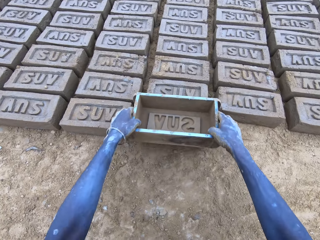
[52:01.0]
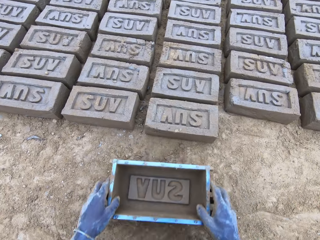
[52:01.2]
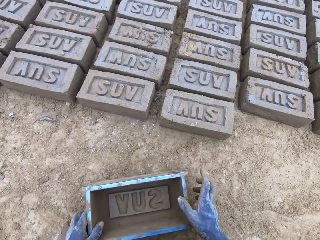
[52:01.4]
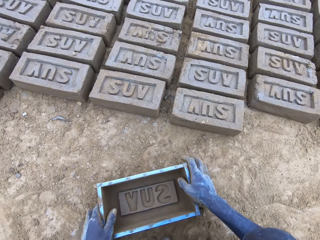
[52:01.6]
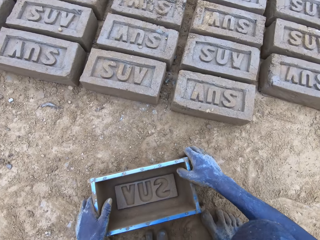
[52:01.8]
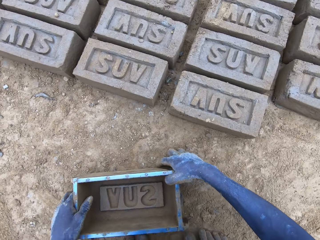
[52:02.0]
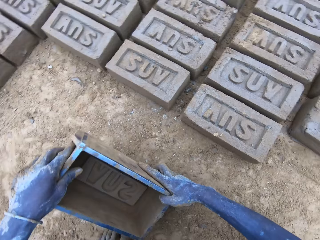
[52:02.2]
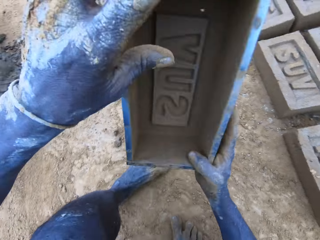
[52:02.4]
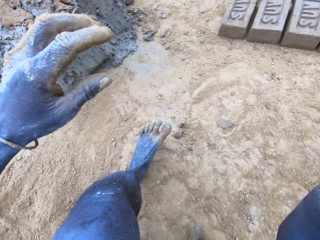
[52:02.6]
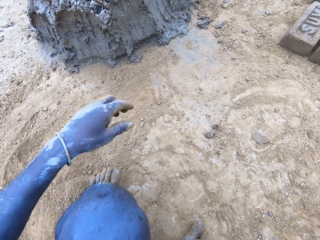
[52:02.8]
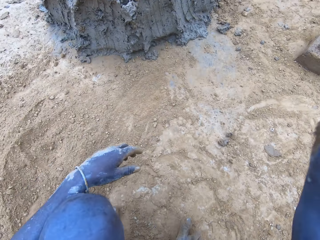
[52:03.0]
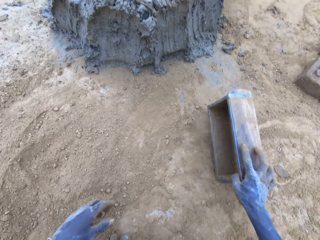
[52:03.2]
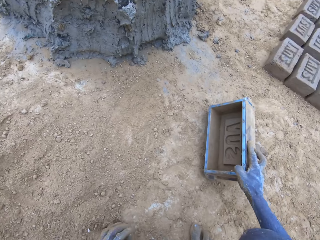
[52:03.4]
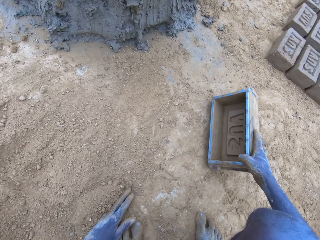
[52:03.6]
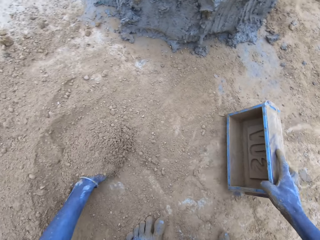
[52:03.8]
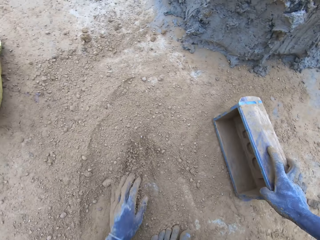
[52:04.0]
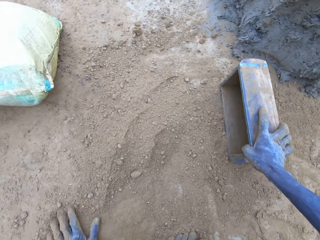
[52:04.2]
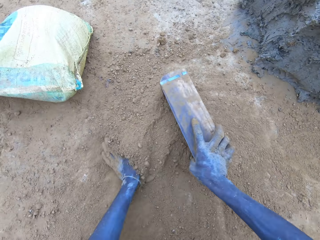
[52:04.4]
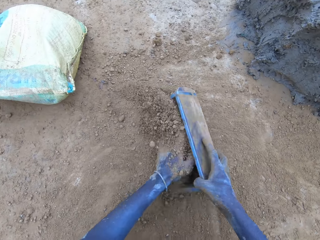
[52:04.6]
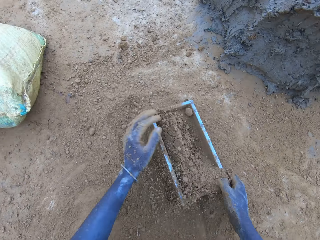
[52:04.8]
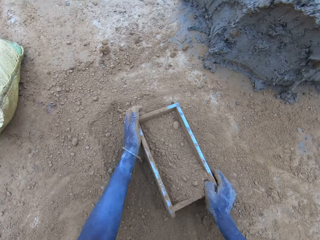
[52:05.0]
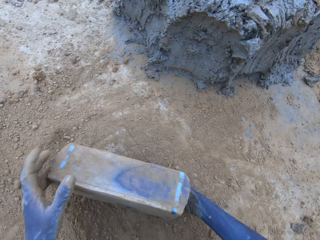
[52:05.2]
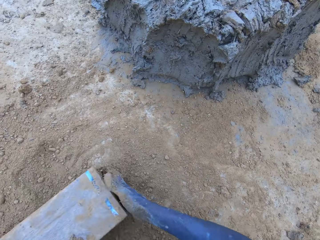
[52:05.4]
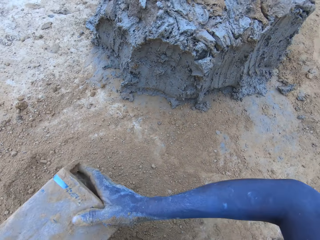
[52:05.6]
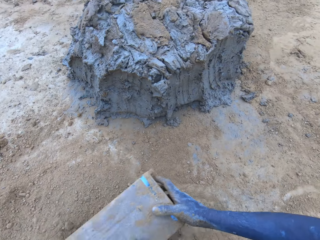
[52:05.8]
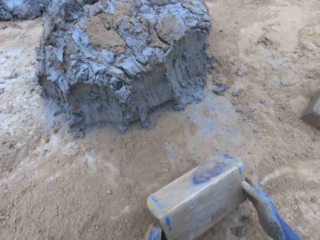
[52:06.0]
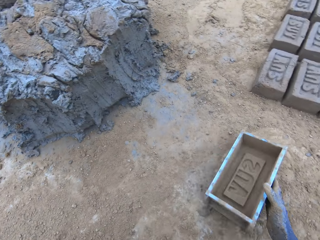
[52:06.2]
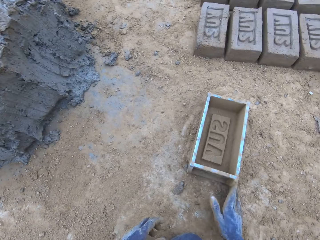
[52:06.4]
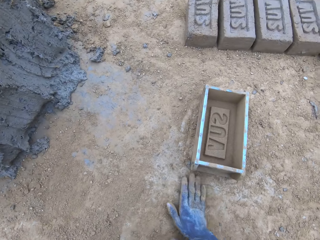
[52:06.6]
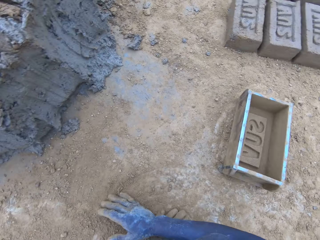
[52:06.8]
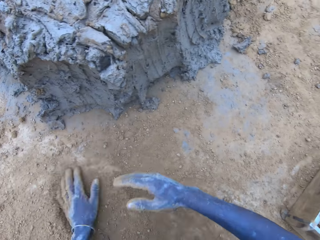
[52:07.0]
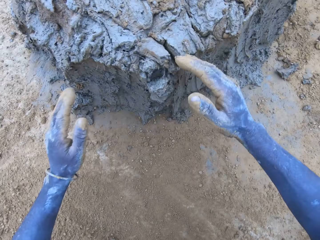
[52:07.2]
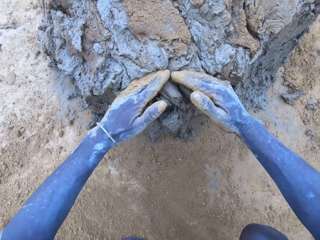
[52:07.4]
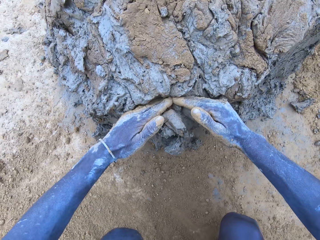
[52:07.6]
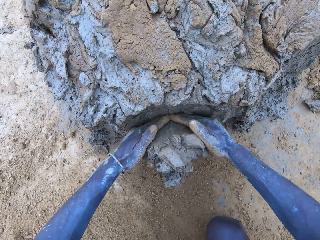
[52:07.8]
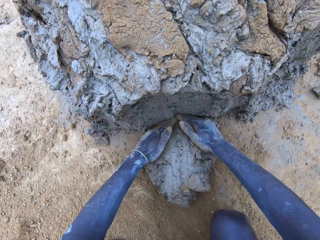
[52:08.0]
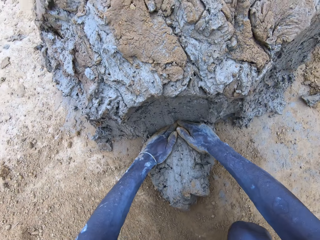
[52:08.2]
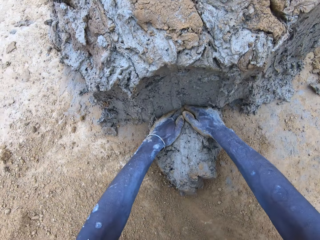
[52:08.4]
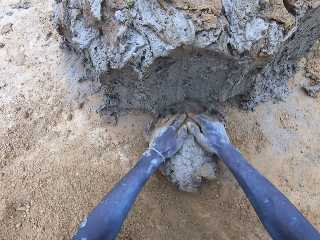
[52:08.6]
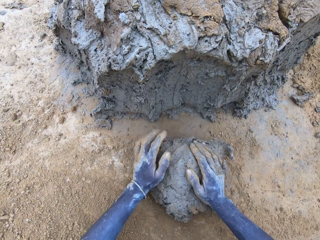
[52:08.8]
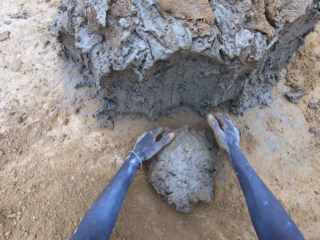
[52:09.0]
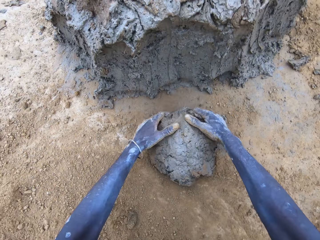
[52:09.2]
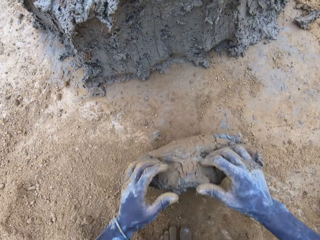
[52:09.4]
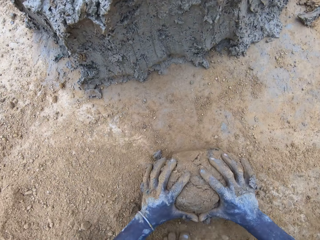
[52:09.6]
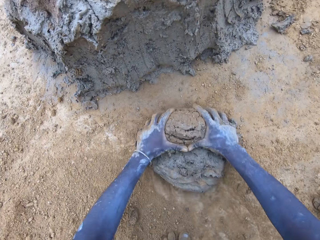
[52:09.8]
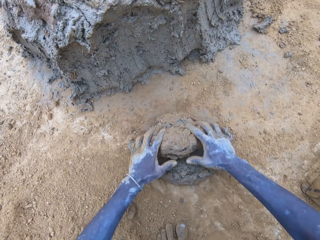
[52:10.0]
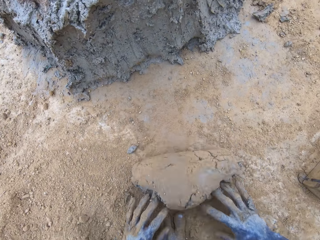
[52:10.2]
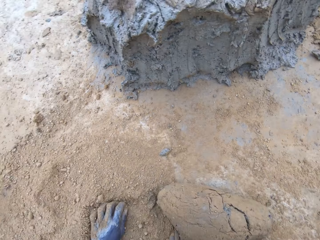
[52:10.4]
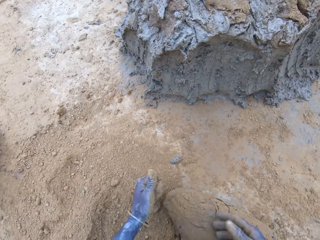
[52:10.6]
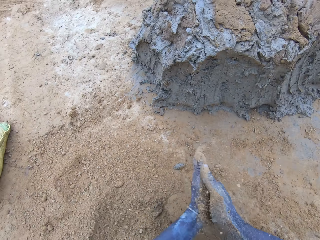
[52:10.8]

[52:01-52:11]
The camera wearer puts soil in the brickmould. They pour the soil from the brickmould. They scoop mud.

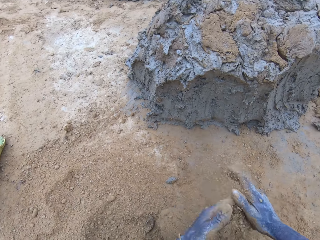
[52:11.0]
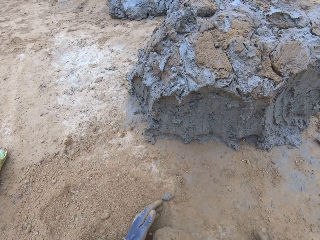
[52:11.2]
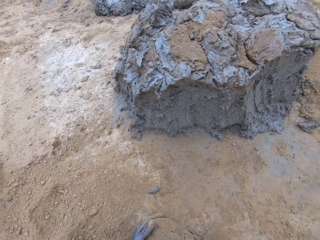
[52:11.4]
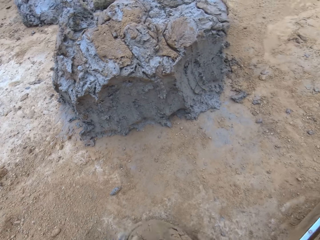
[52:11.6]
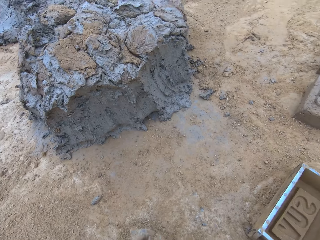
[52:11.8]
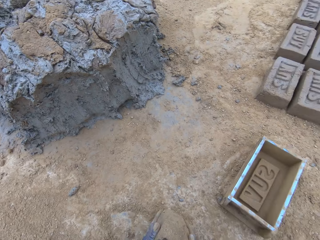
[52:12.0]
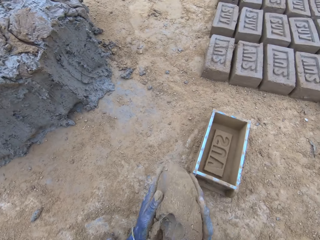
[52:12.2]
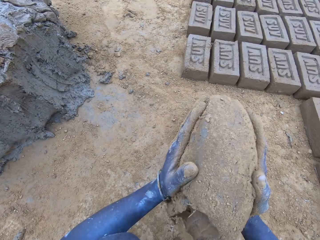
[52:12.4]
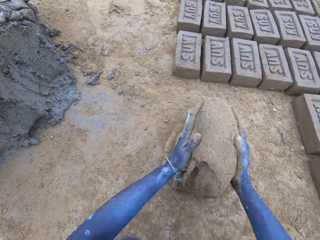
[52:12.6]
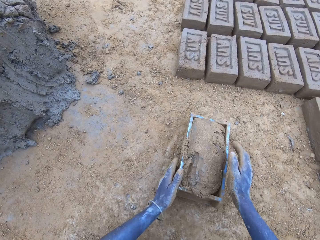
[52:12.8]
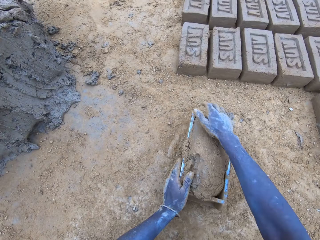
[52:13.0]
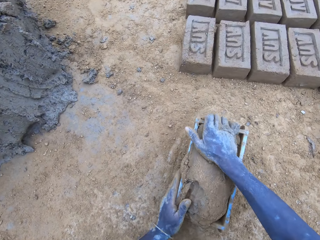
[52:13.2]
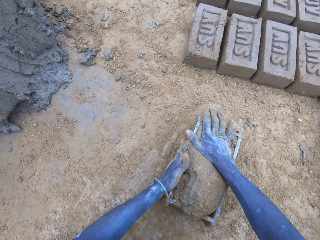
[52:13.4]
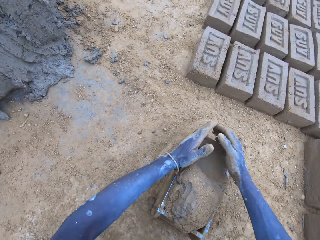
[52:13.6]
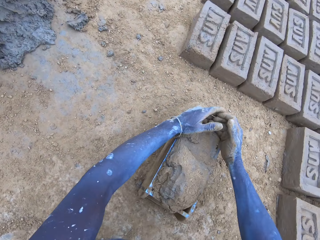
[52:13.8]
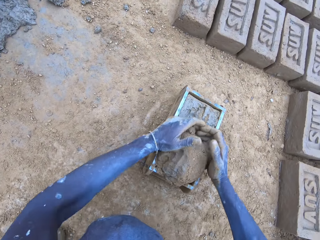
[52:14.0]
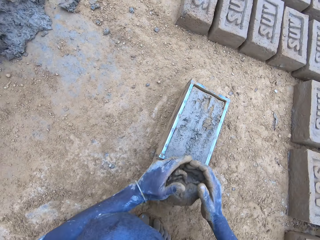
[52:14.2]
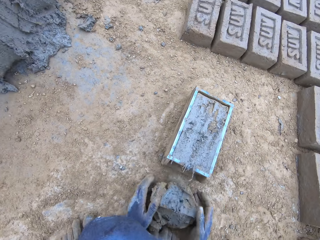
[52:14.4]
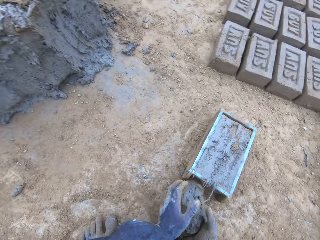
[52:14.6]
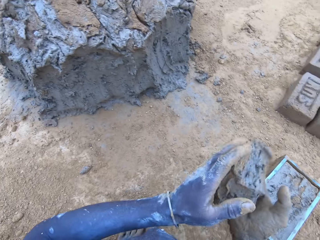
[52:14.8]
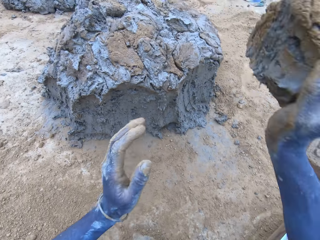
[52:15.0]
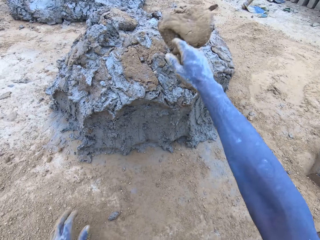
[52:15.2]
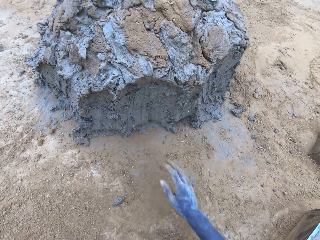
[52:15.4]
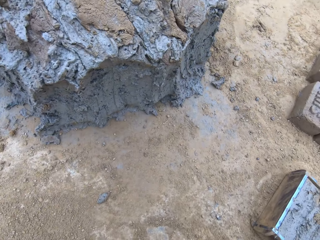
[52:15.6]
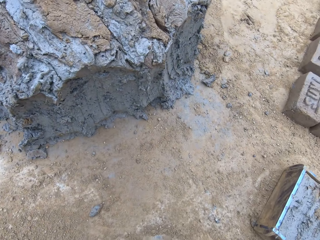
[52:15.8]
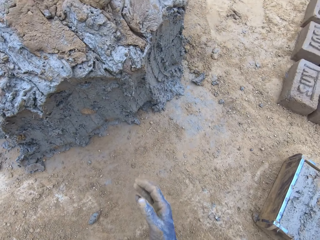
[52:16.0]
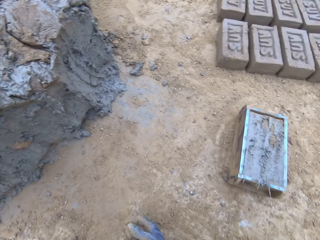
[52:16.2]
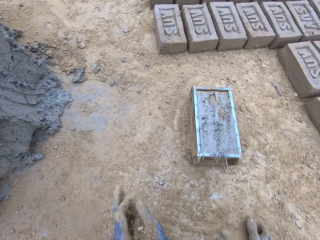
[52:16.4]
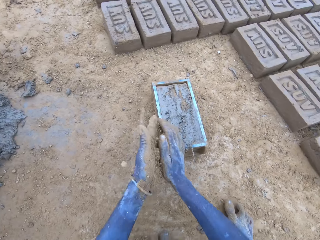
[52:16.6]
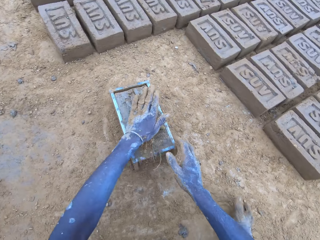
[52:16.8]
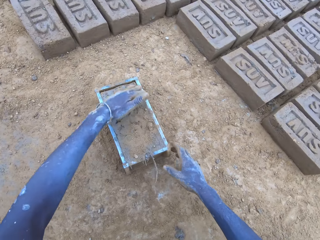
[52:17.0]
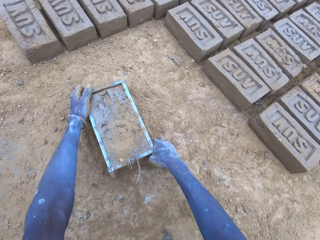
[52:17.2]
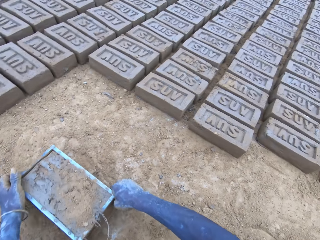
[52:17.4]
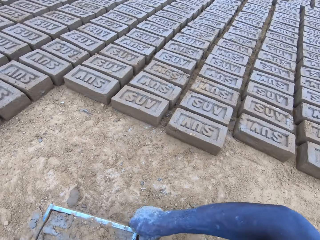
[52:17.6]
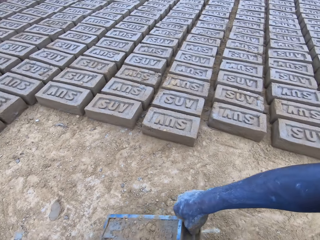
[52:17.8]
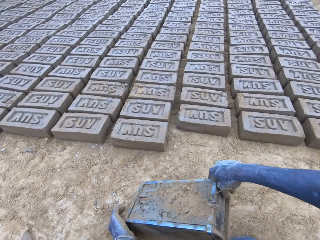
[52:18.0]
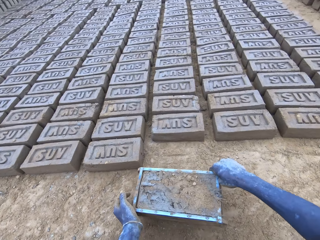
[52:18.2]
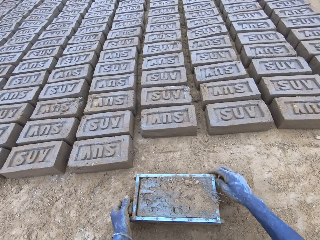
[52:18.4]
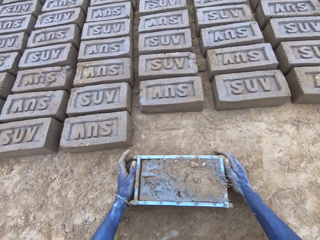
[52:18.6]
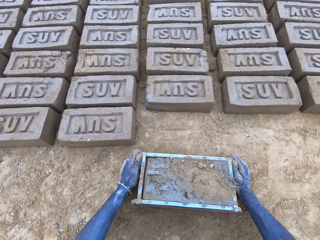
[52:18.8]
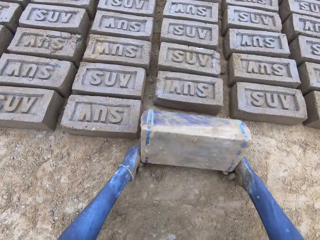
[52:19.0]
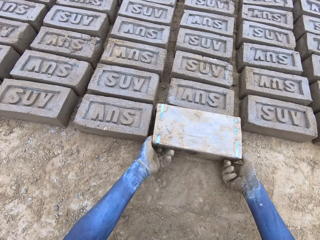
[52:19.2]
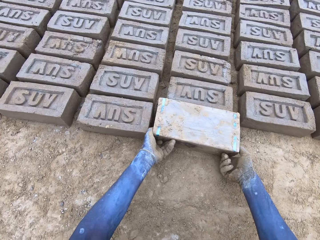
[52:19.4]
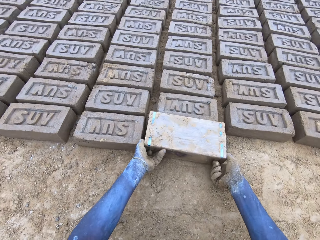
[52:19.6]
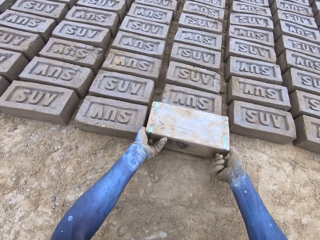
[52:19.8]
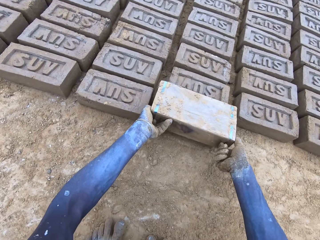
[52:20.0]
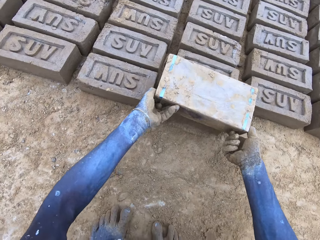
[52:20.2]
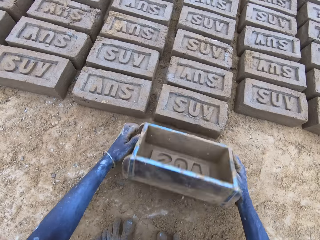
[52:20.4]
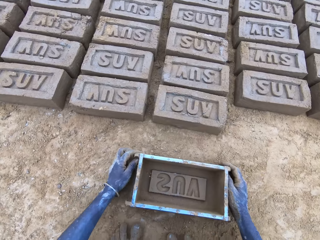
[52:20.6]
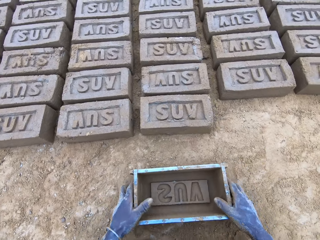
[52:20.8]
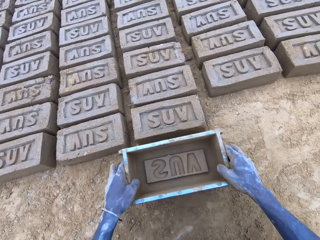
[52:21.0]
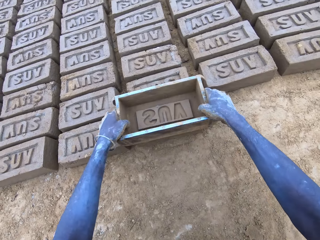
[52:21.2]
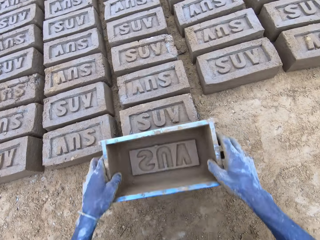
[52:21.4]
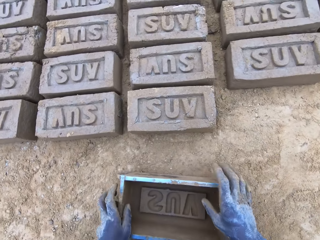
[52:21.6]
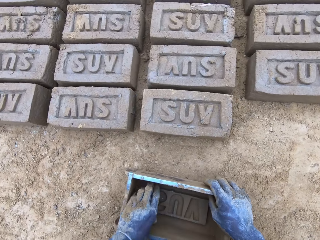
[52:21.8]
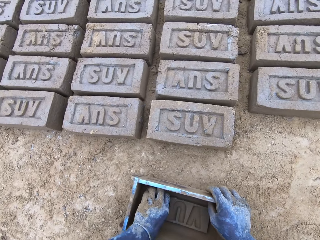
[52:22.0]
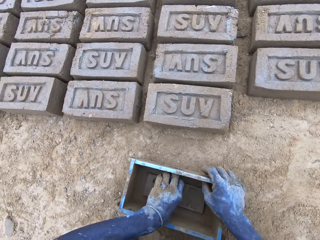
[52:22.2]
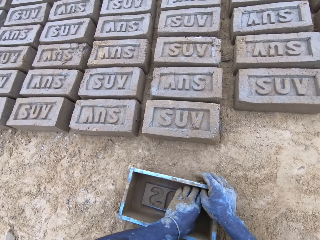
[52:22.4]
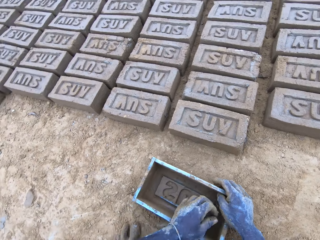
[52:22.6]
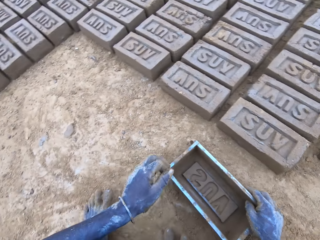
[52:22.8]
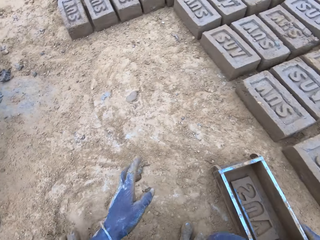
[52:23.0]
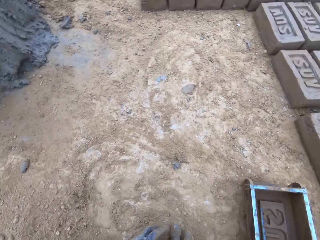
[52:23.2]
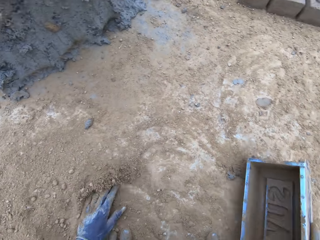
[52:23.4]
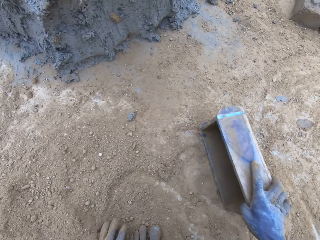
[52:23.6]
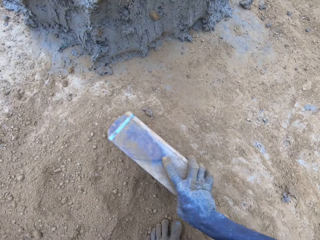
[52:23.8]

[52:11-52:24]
The camera wearer puts the mud in the brickmould. They scoop the excess mud on the brickmould. They throw the mud on the pile of mud. They pour the mud in the brickmould on the ground.
